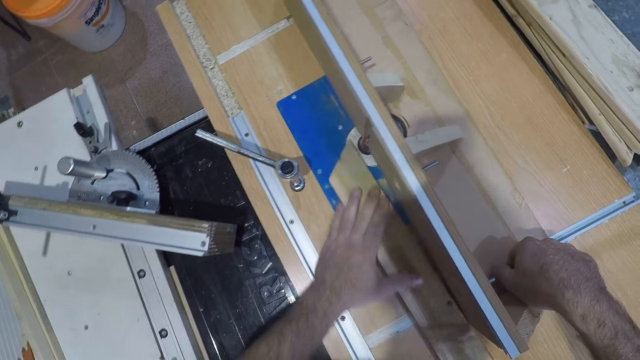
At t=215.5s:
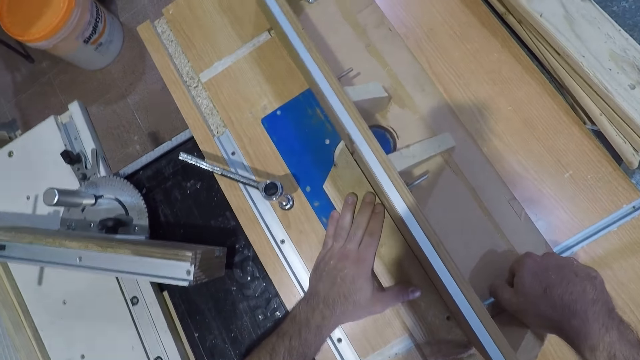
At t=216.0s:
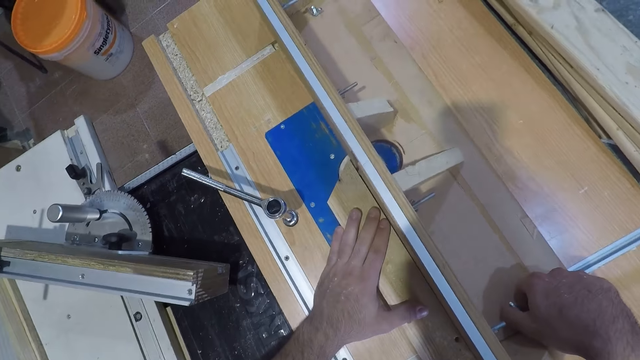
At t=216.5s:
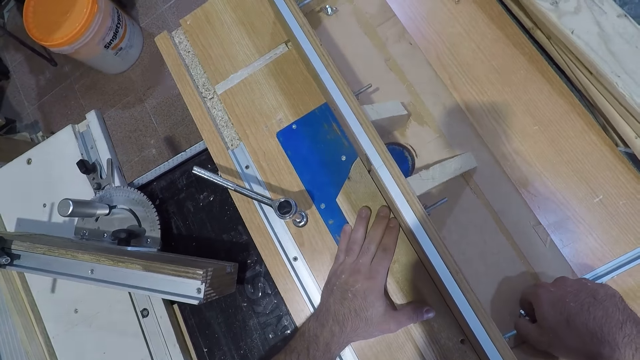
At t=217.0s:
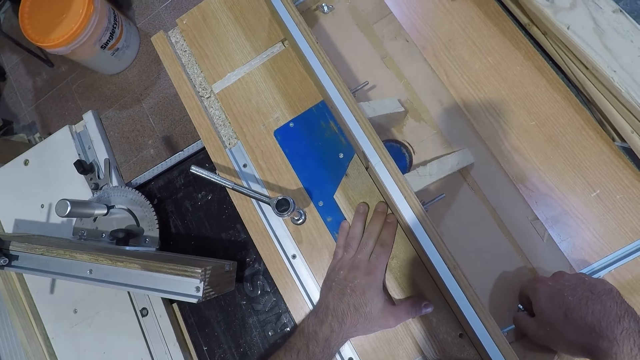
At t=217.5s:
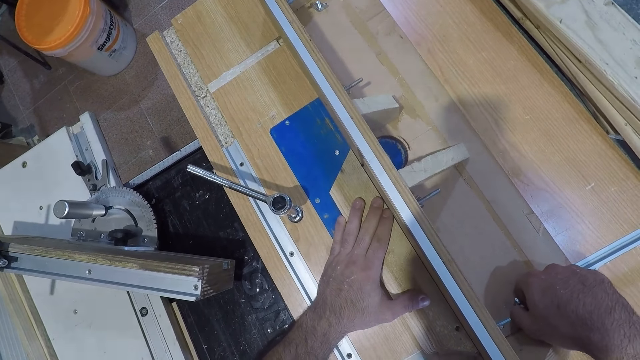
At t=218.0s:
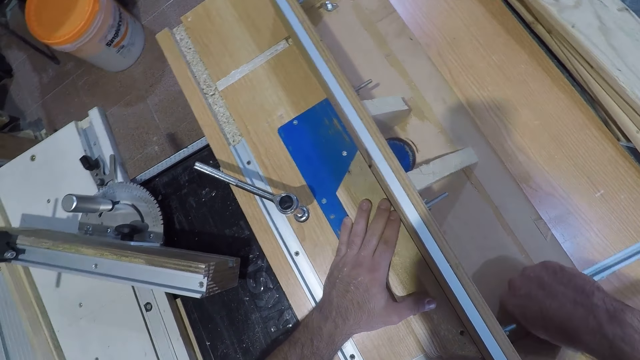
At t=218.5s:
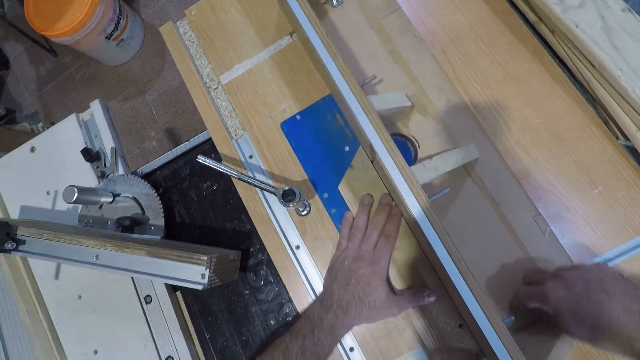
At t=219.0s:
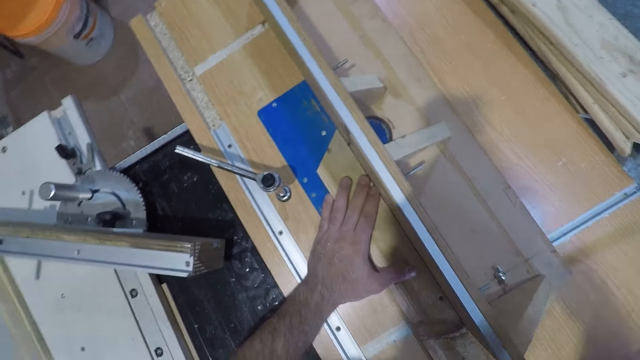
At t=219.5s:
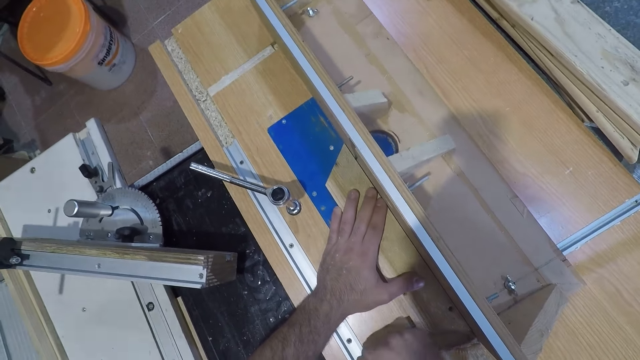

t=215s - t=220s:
The camera wearer moves the wood to the bit fence of the trim router table with his hand. He tightens the screw on the fence. He touches the nut with his hand.

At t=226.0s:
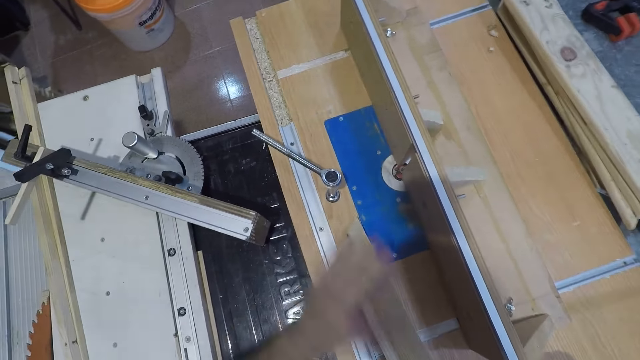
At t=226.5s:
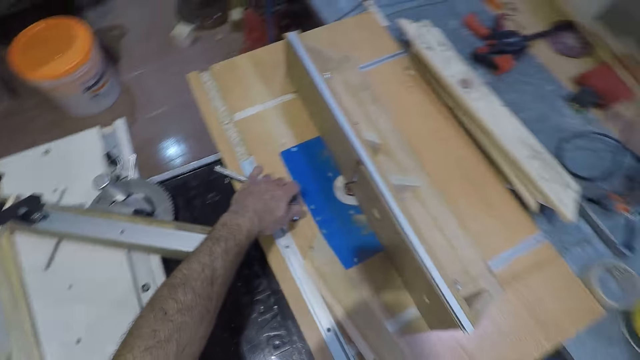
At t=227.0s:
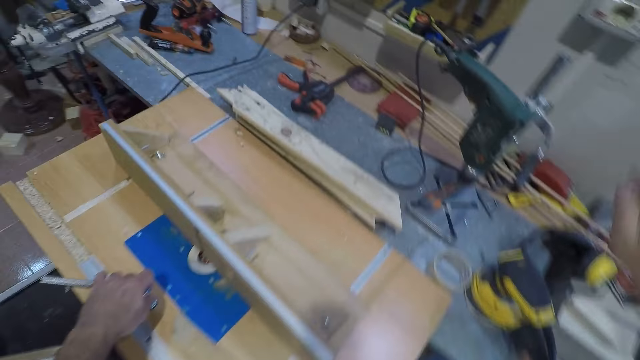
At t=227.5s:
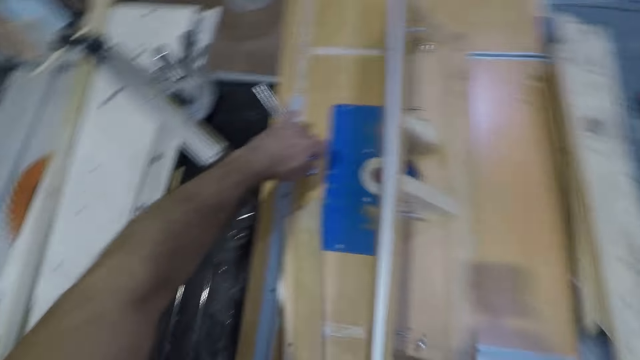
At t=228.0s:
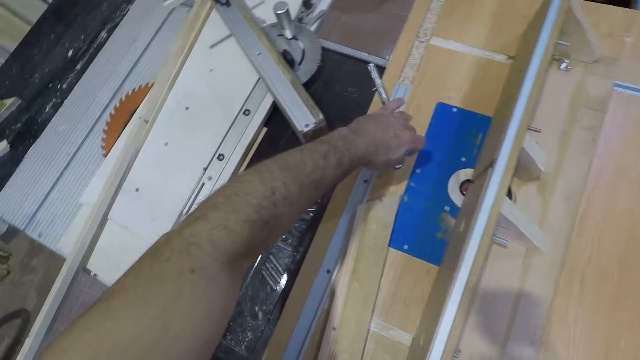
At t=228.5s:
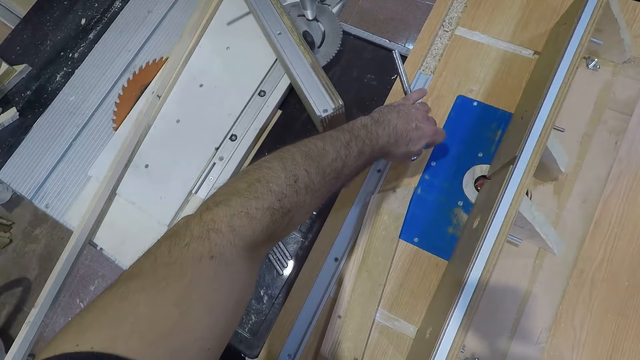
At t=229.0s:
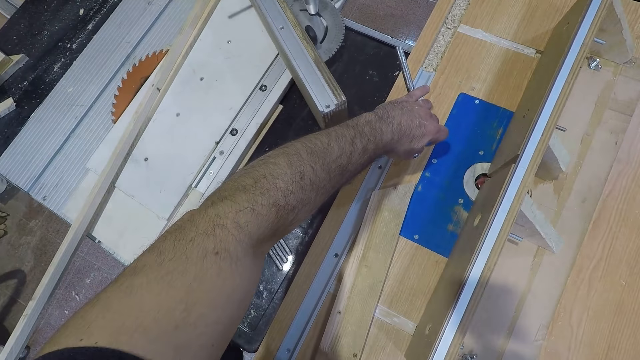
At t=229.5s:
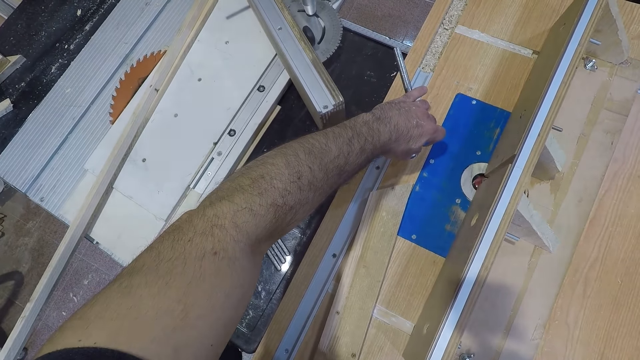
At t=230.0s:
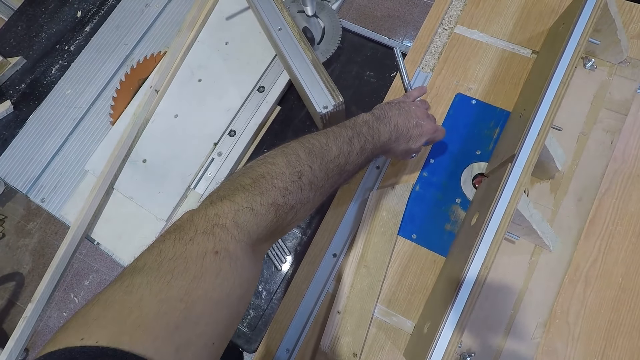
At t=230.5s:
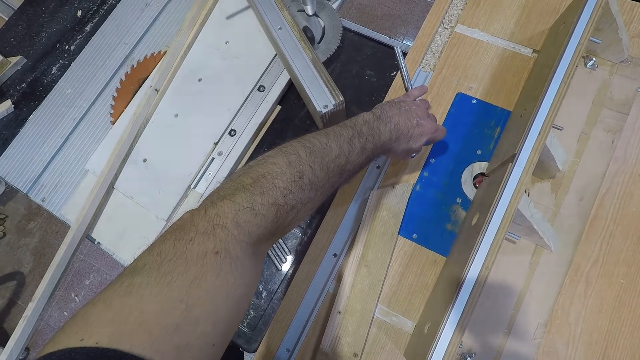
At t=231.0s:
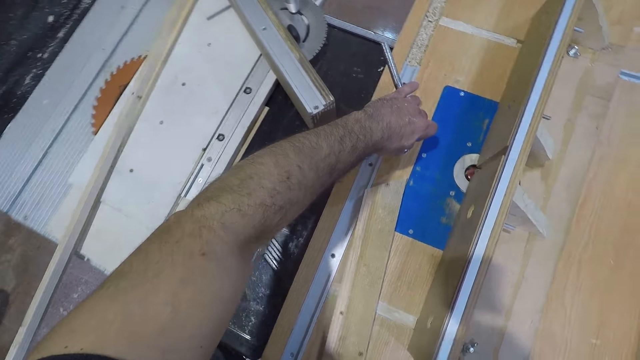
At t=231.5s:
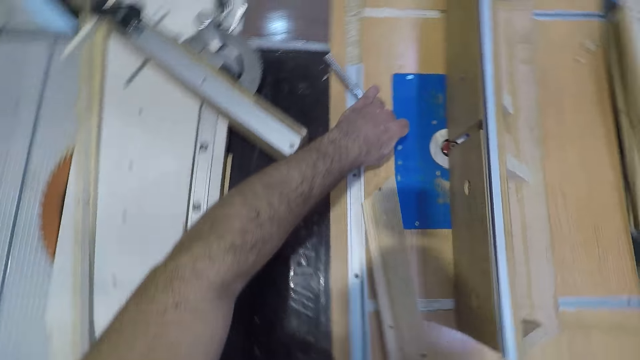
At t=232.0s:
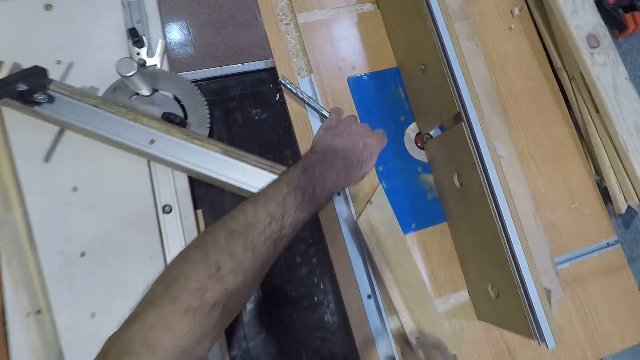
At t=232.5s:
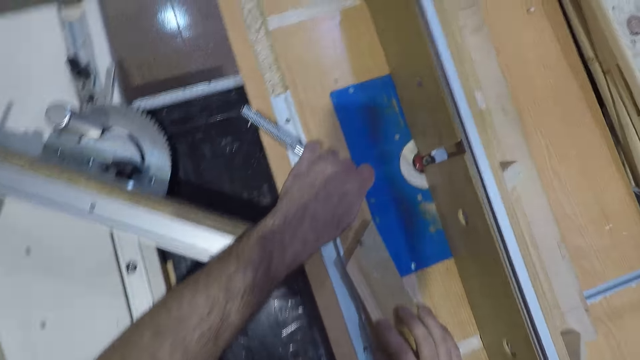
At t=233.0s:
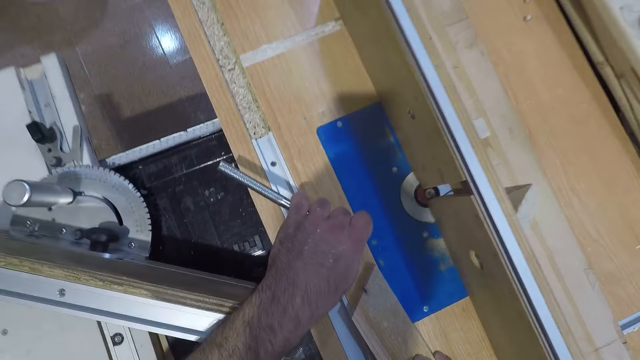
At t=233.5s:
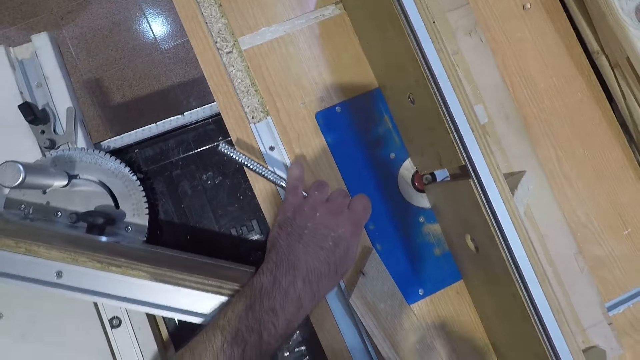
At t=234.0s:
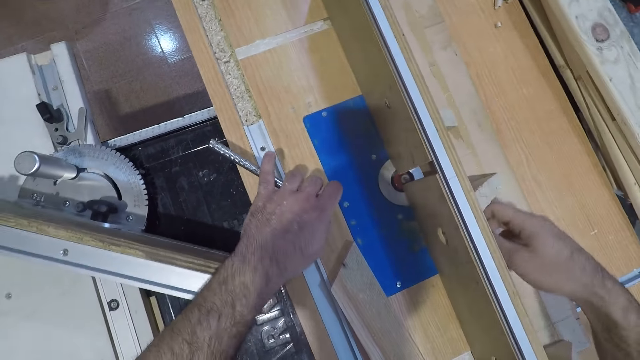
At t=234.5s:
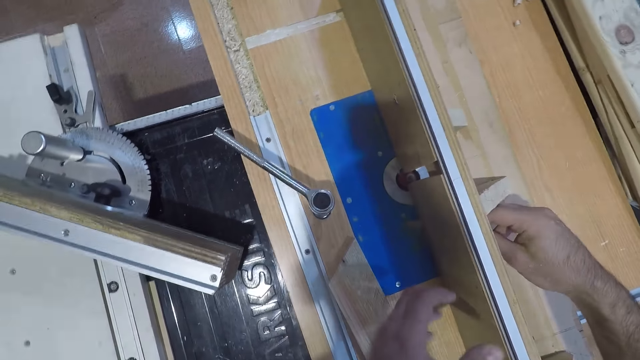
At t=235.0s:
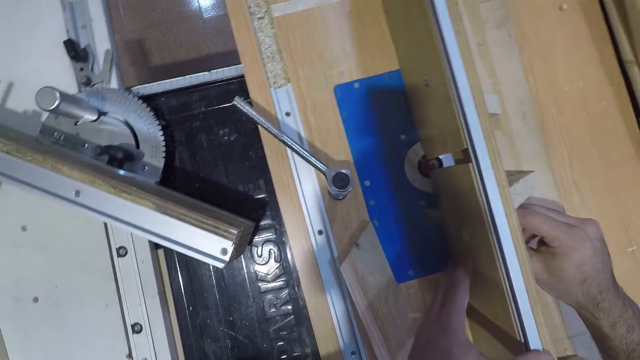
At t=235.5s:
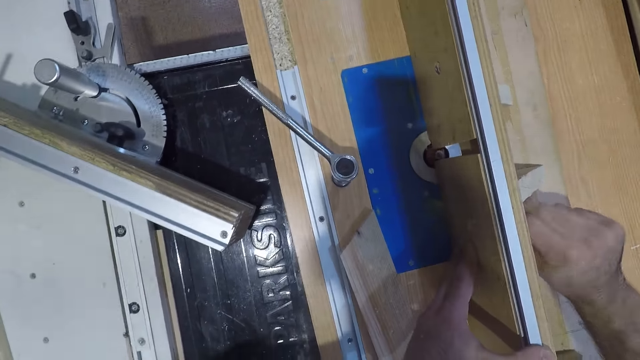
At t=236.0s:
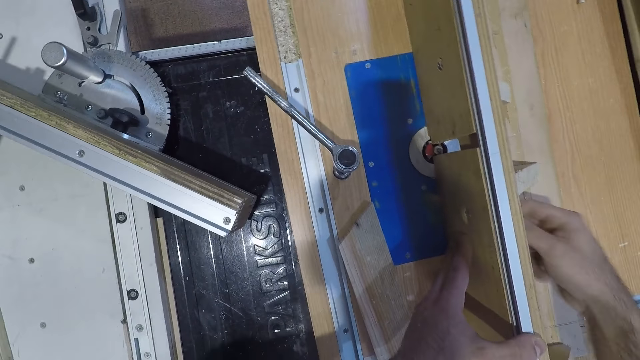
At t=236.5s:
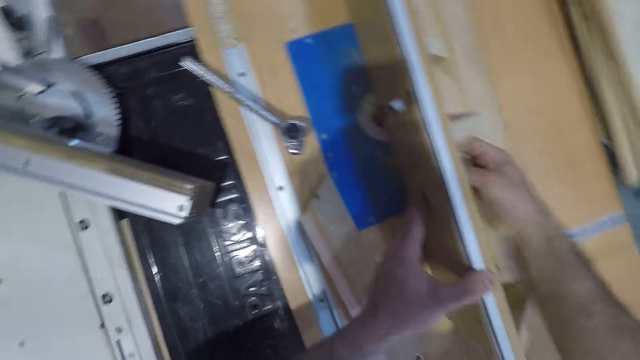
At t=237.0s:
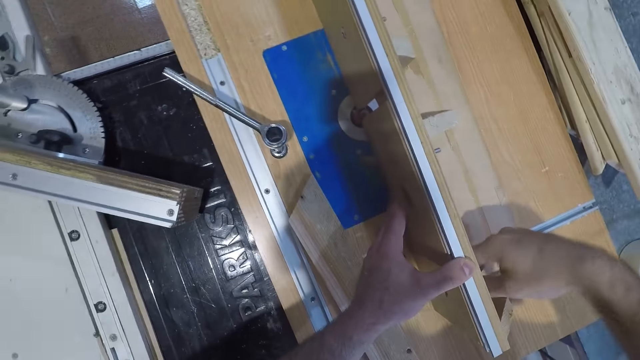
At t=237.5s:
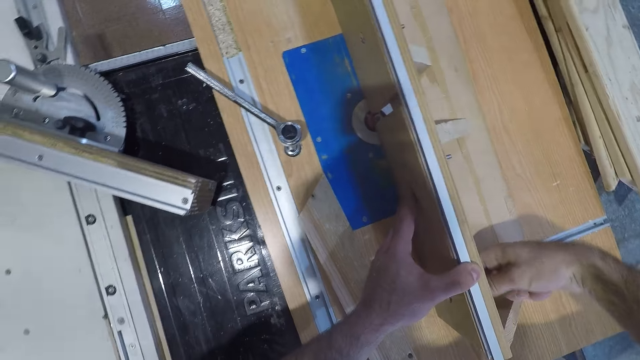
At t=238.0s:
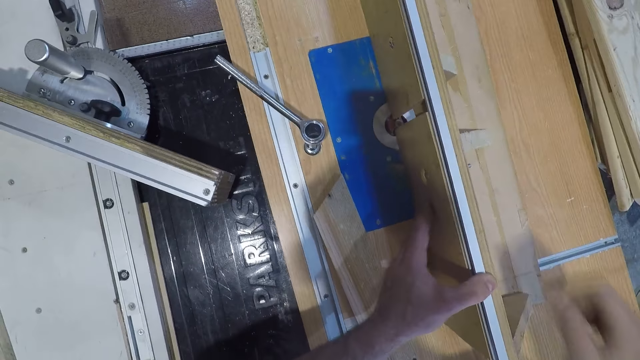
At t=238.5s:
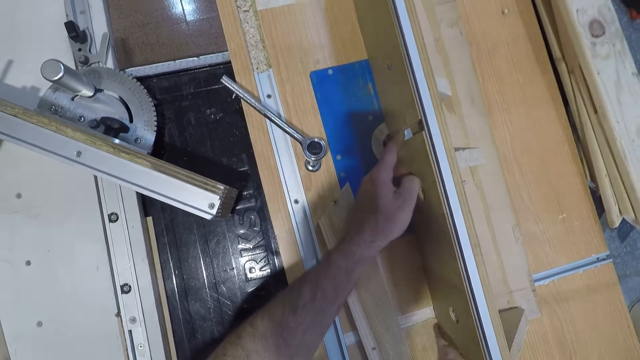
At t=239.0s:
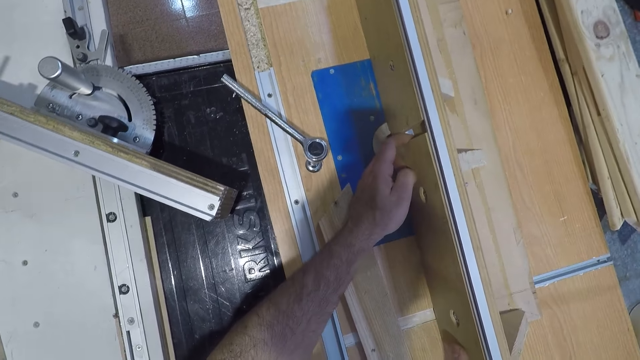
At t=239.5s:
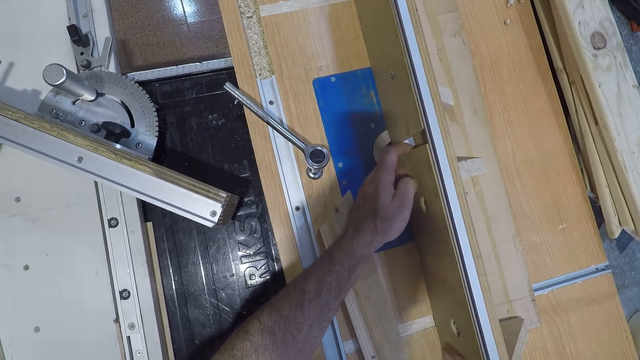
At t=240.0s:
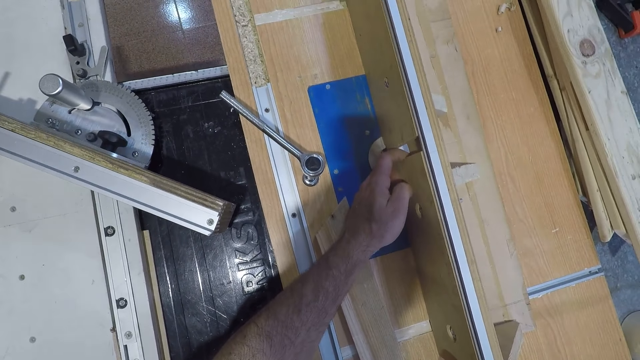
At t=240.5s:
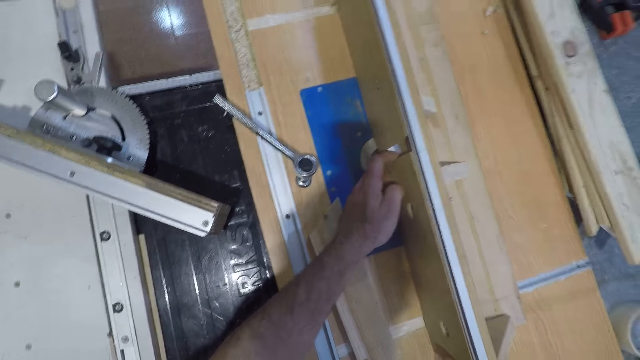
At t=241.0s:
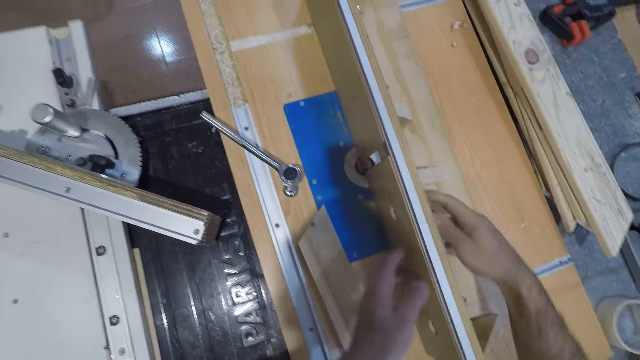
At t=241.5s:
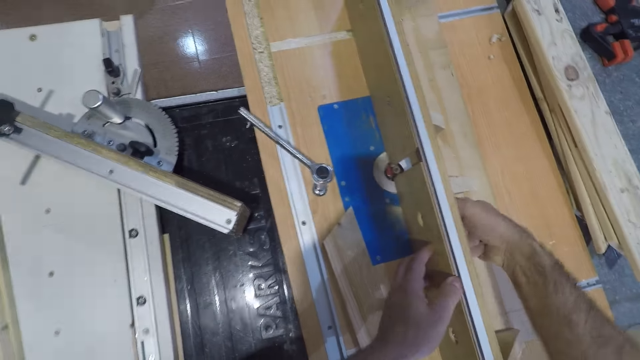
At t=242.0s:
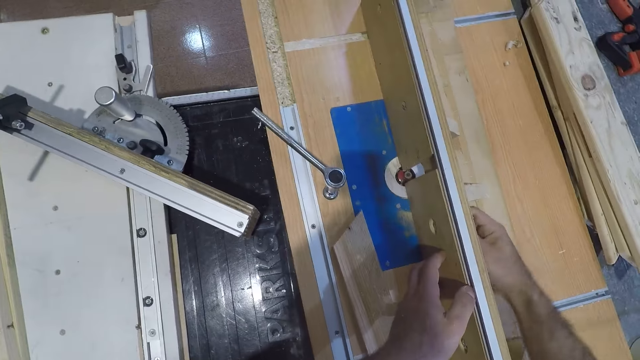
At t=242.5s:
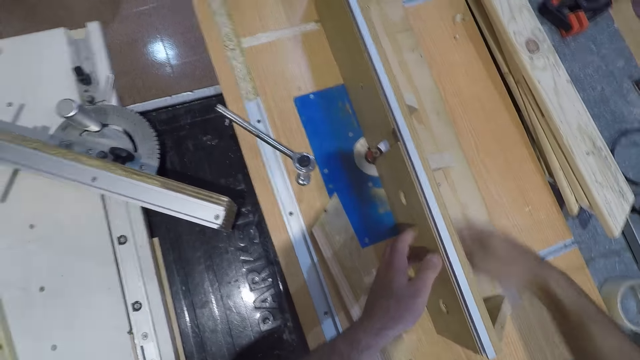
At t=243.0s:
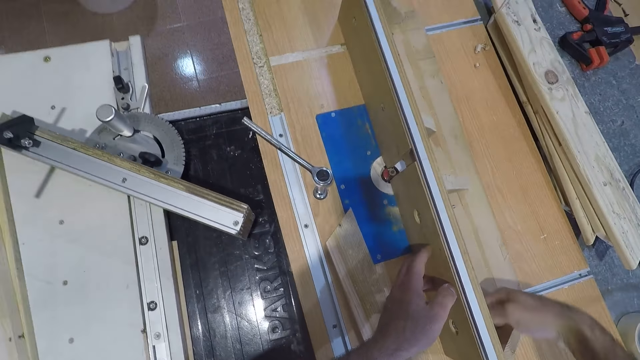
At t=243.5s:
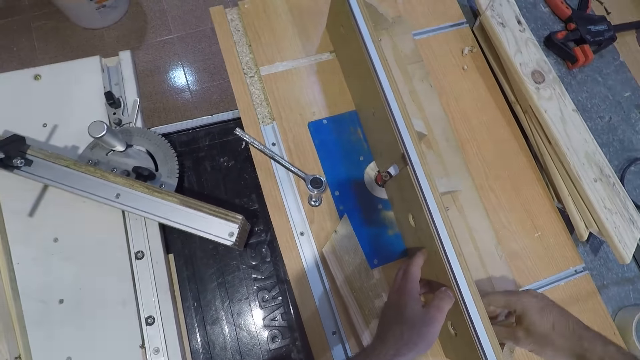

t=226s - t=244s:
The camera wearer moves the wood aside with his hand. He holds the spanner with his left hand. He touches the bolt on the table. He loosens other nuts behind the fence of the table with his right hand. He fastens the bolt with his hand. He pushes the bit of the trim router with a left finger. He tightens the nuts behind the fence of the table with his right hand.
